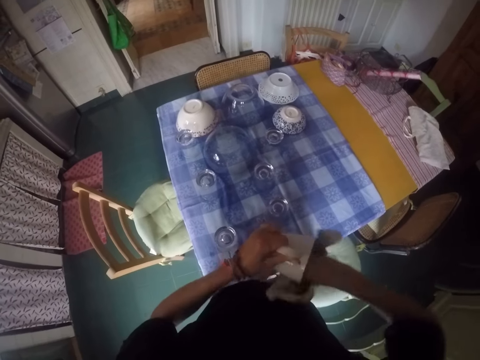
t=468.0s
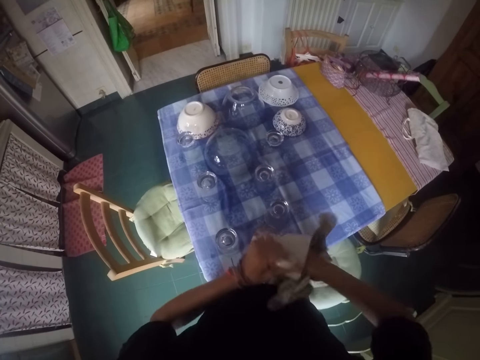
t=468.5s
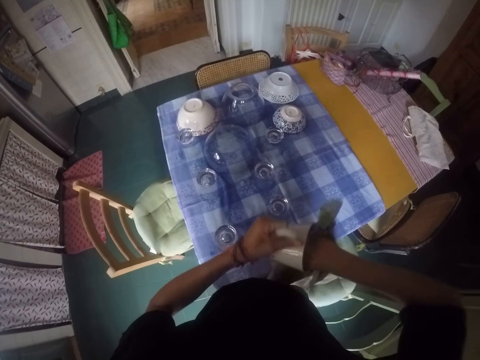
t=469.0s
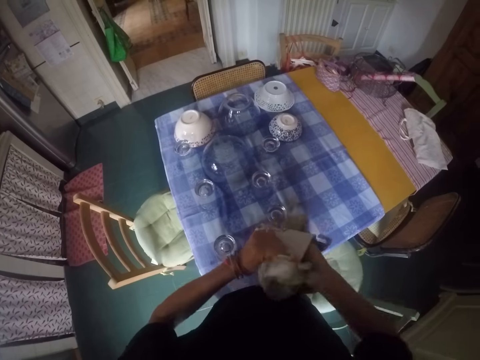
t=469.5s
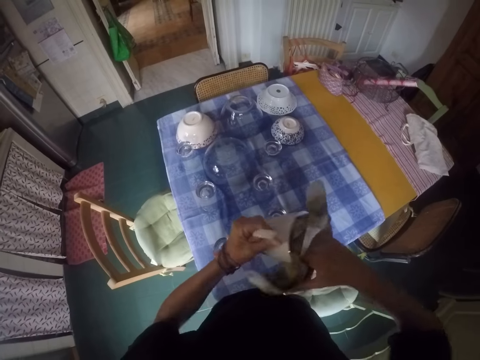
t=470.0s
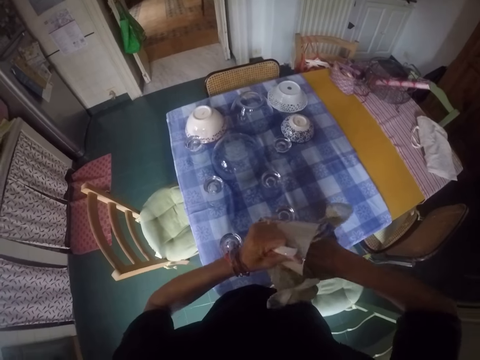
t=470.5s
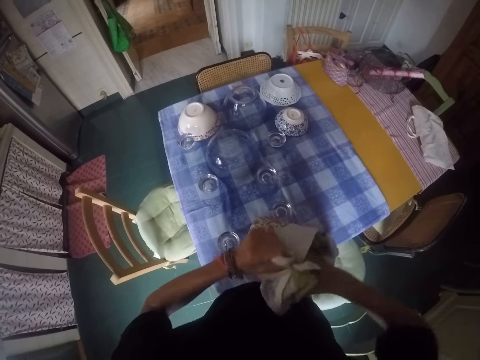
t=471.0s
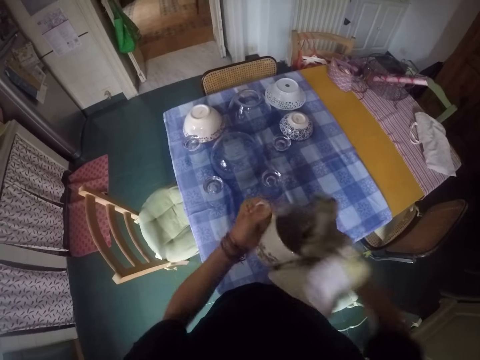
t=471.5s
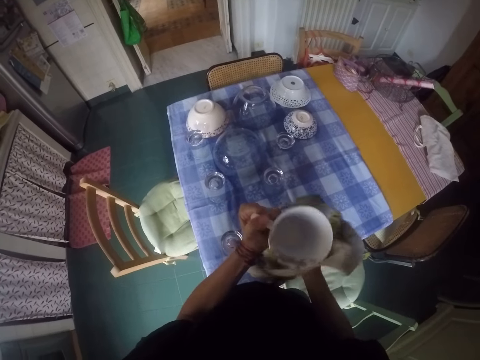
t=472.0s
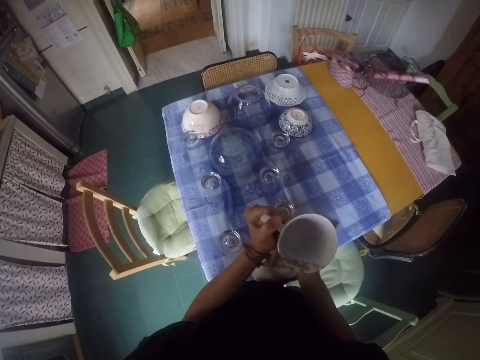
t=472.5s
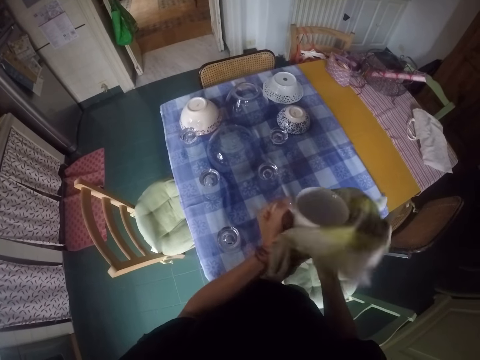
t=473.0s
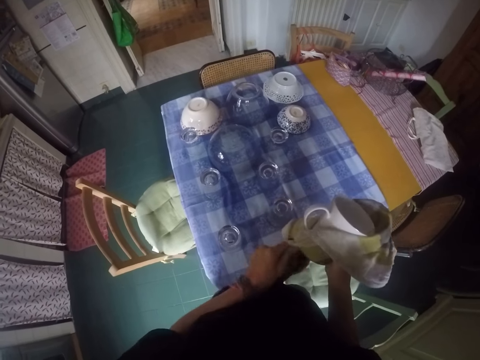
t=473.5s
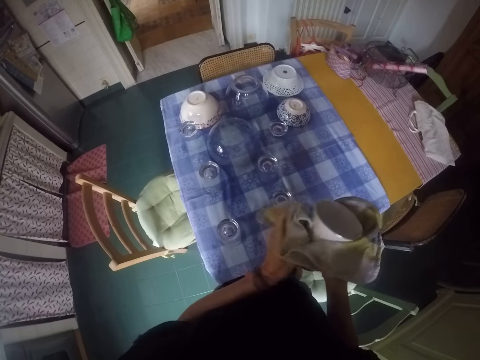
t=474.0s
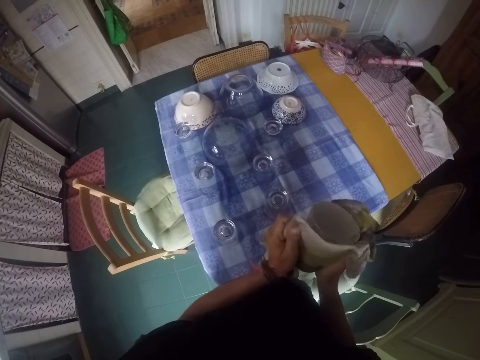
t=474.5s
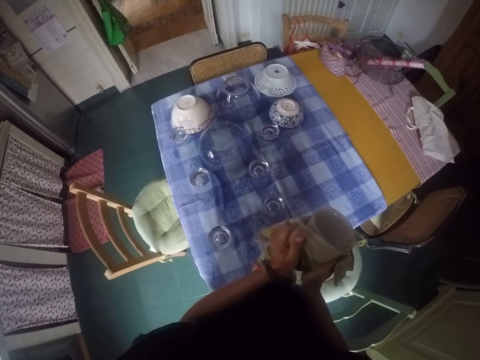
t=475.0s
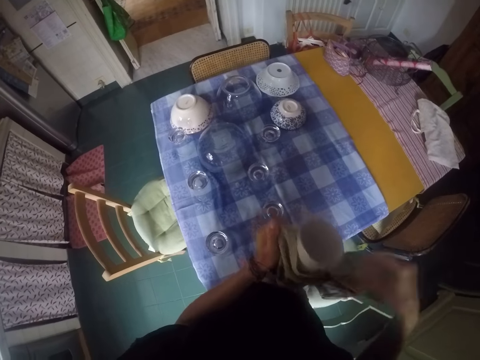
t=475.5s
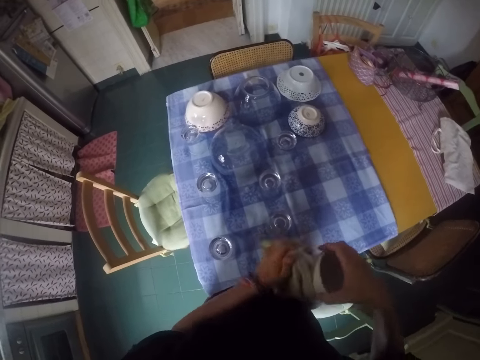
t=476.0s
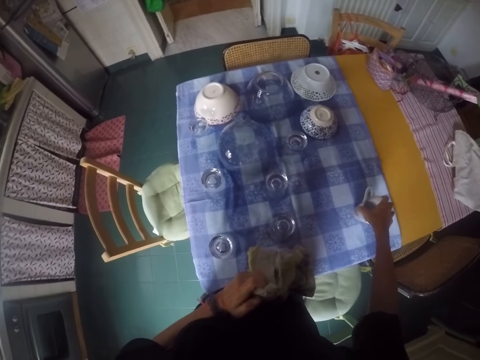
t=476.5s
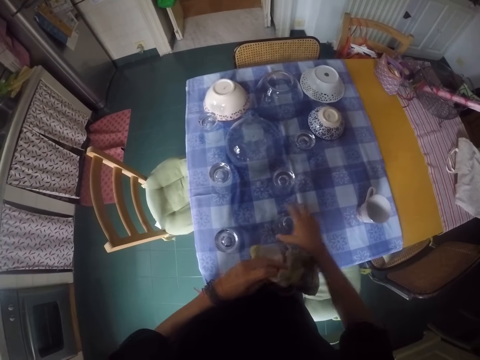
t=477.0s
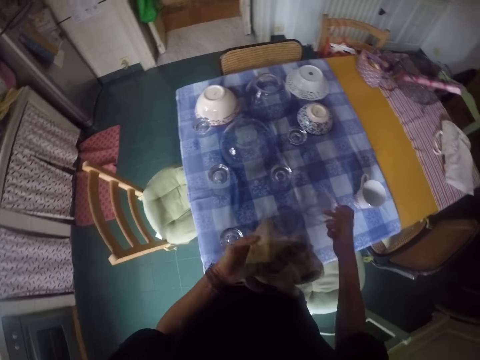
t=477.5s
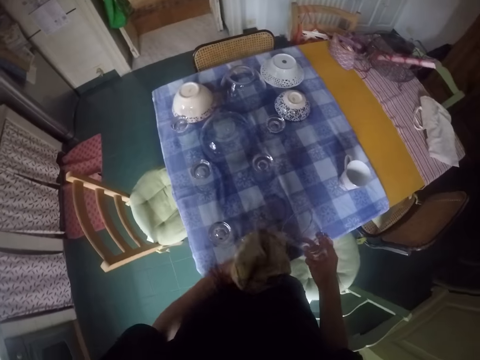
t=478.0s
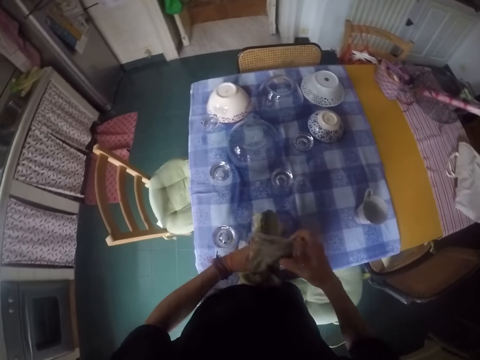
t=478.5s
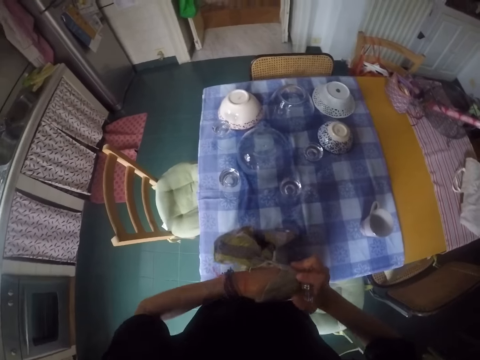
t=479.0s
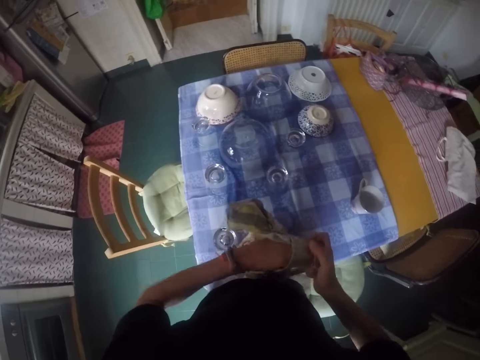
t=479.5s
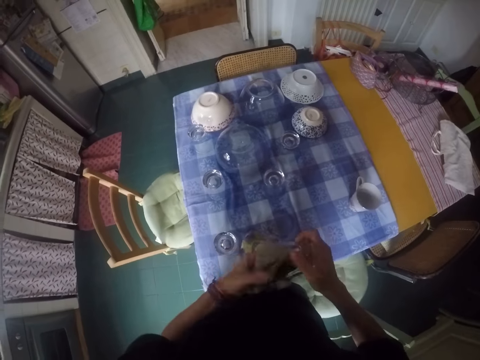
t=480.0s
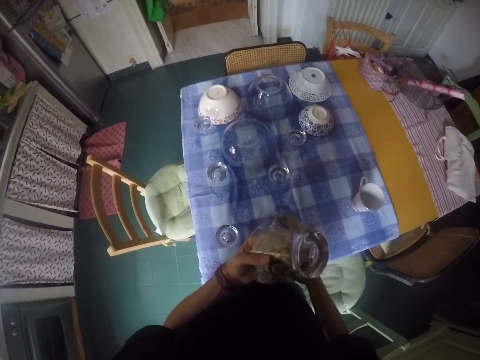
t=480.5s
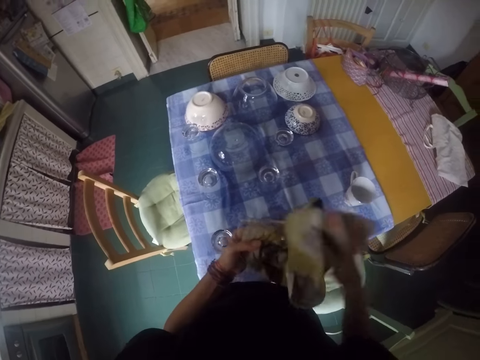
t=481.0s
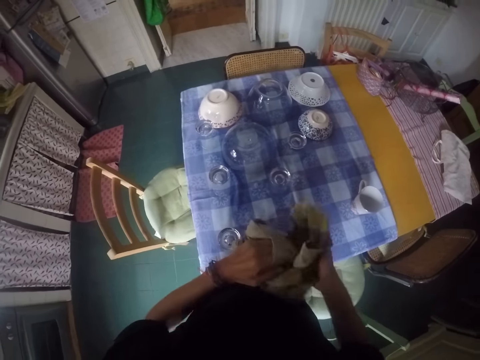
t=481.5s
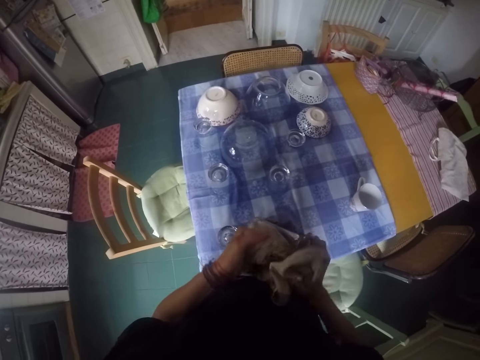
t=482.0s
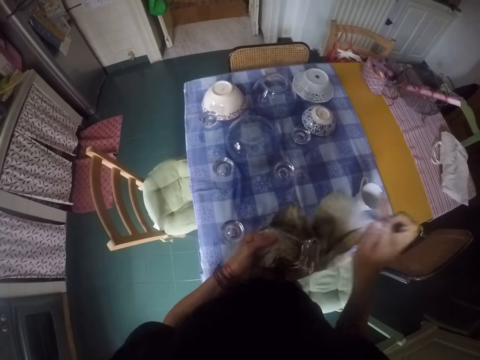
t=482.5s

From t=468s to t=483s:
The camera wearer places the cup on the table. They move their hand. They pick up the glass from the table. They wipe the glass with the towel.

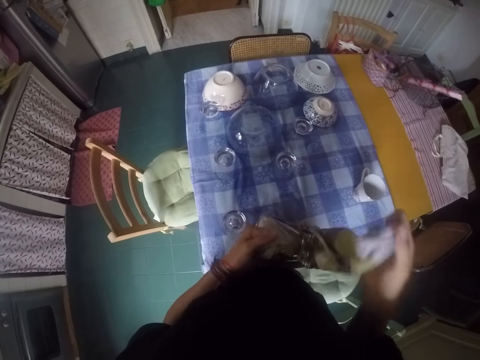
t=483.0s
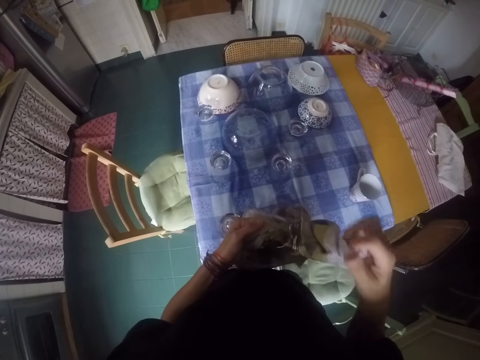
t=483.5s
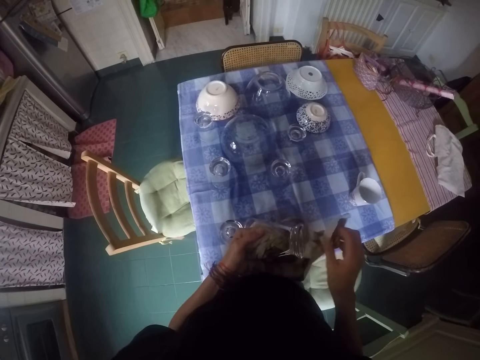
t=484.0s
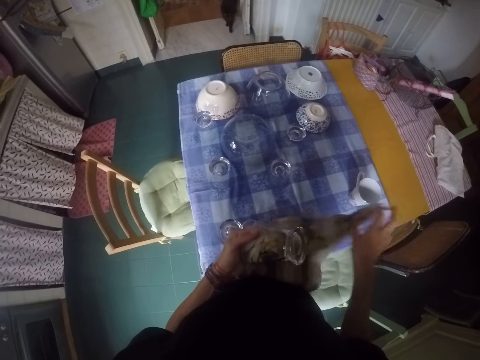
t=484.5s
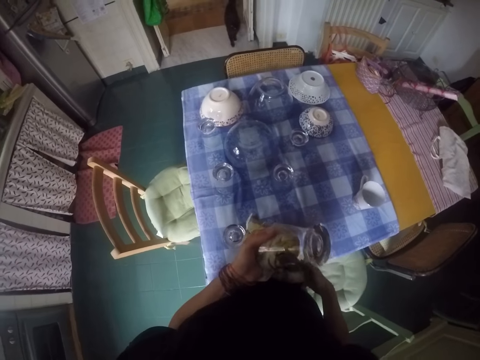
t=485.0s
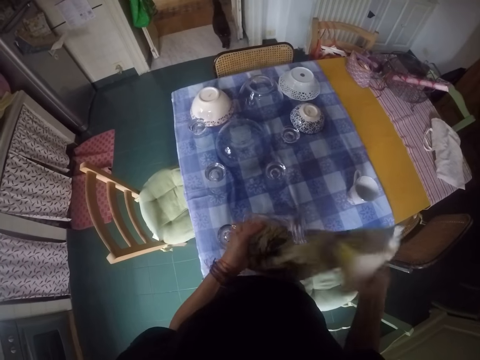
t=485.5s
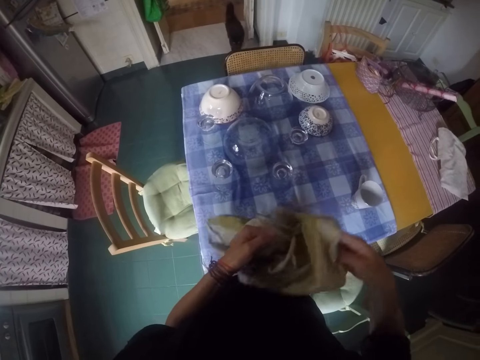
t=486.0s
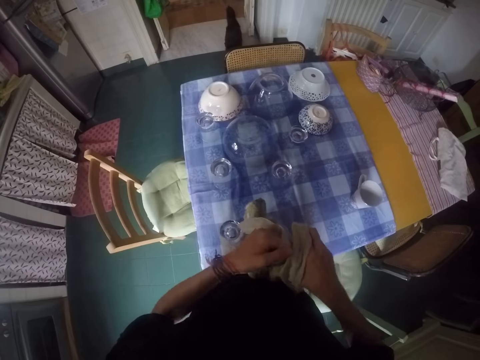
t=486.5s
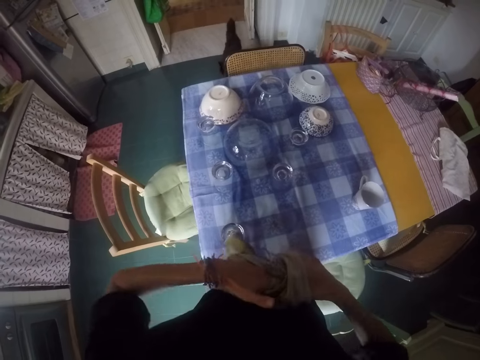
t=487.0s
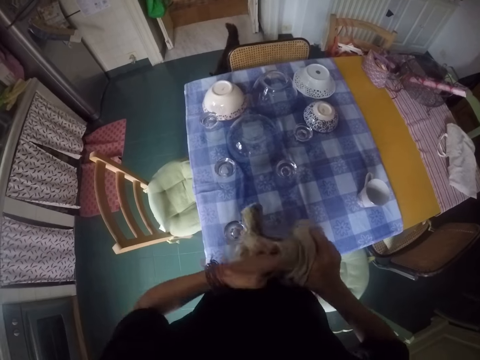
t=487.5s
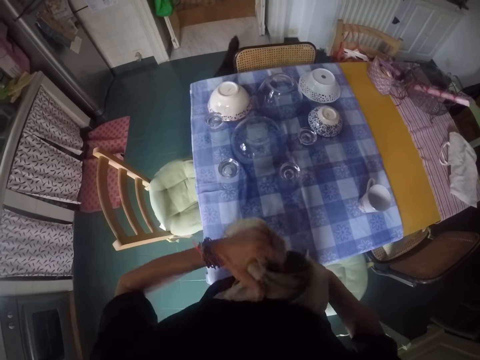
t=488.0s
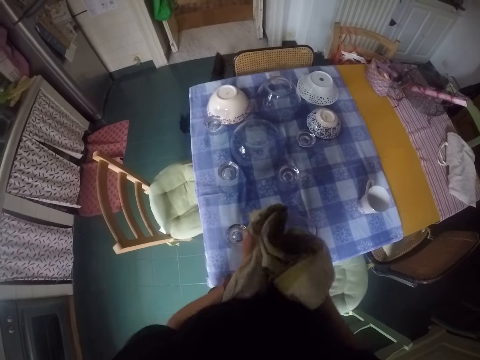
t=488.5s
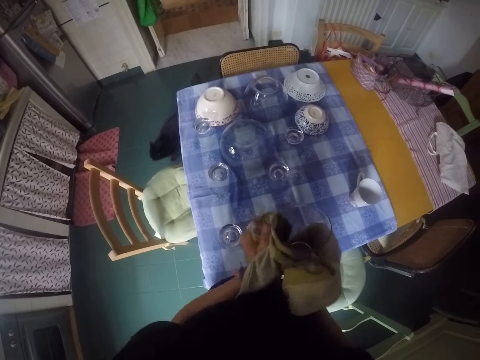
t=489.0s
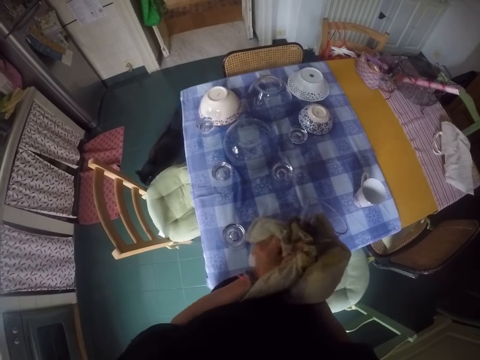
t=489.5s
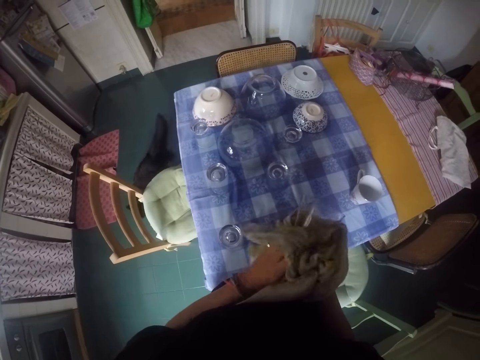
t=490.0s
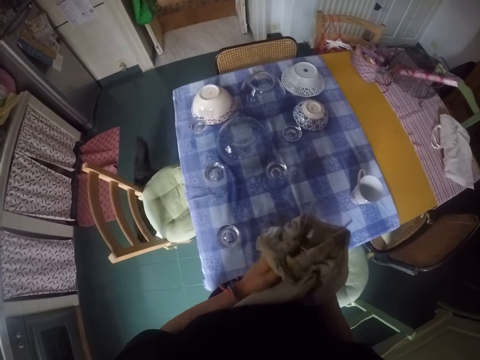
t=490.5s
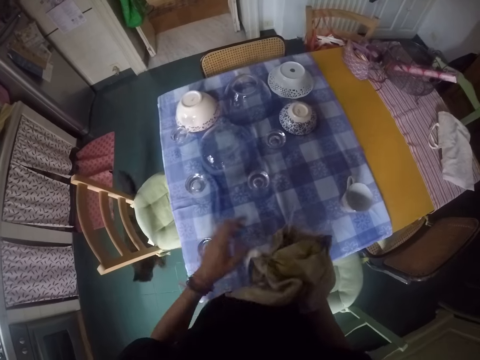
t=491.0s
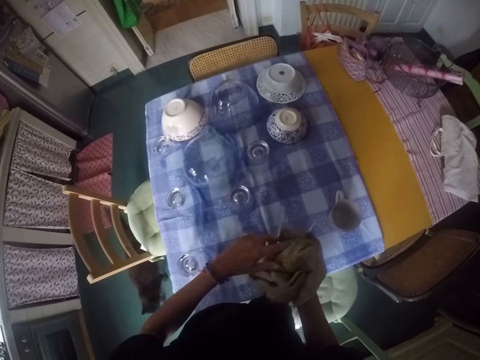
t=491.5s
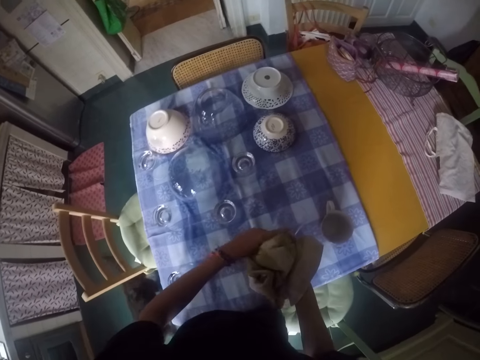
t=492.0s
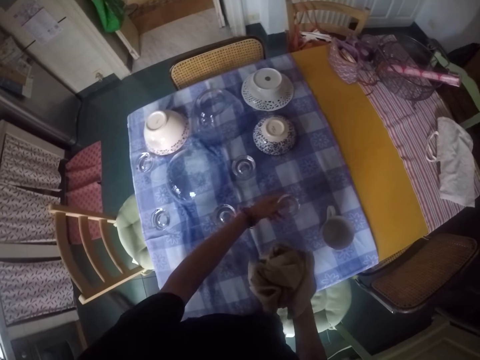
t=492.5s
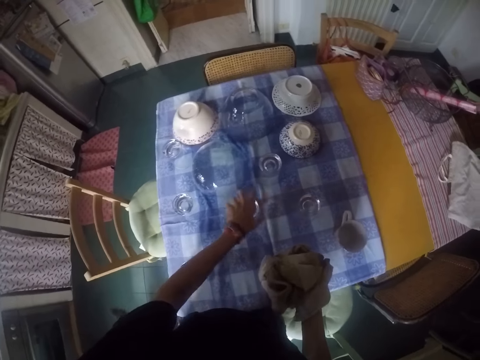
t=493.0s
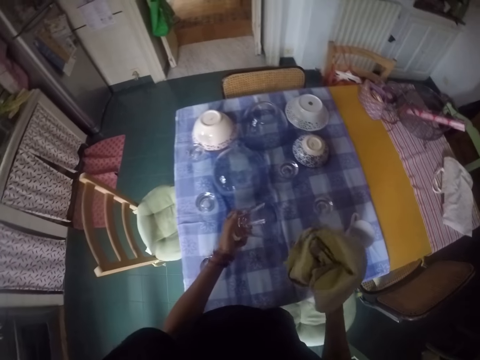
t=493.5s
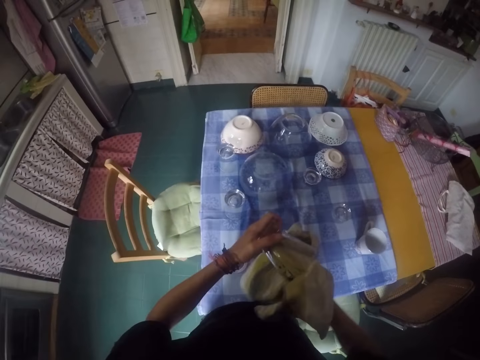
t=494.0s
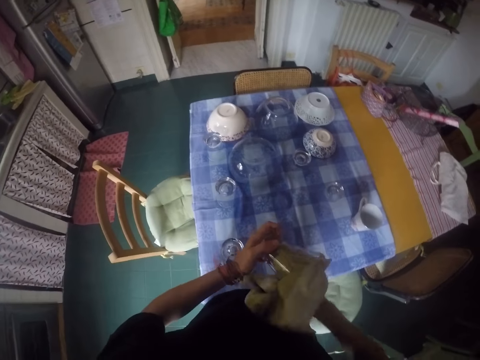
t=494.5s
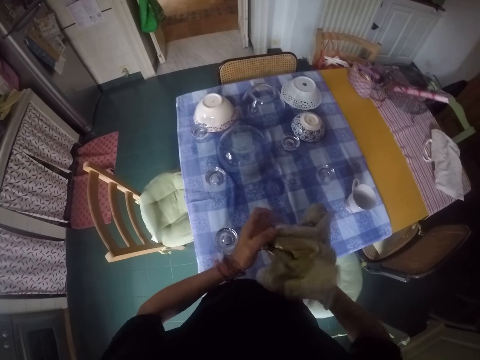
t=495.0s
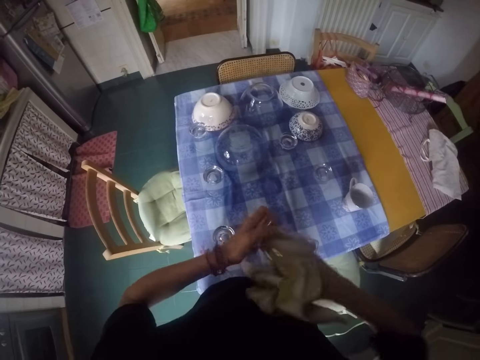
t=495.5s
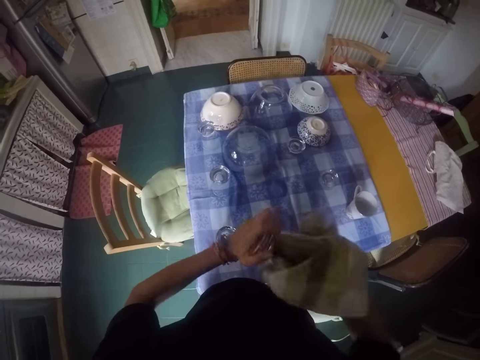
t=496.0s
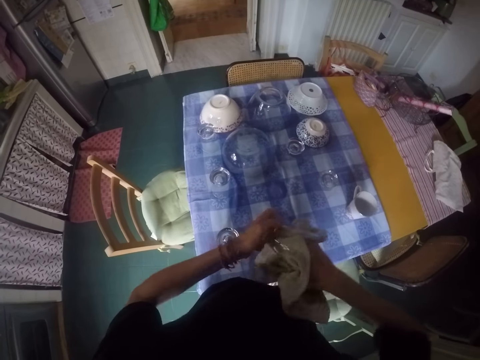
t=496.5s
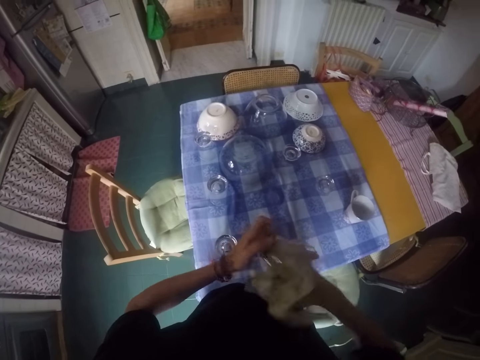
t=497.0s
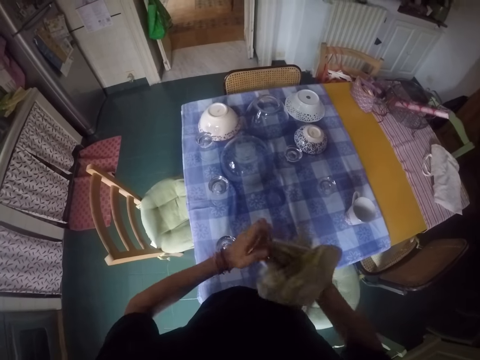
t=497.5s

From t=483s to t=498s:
The camera wearer places the glass on the table. They move their hand. They pick up the glass from the table. They wipe the glass with the towel.
